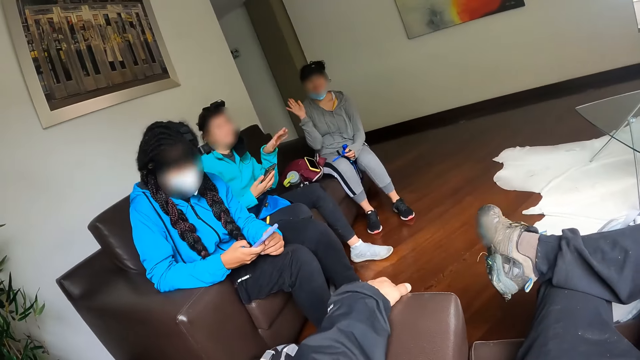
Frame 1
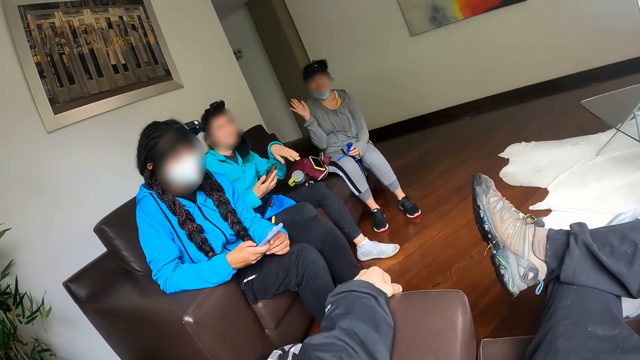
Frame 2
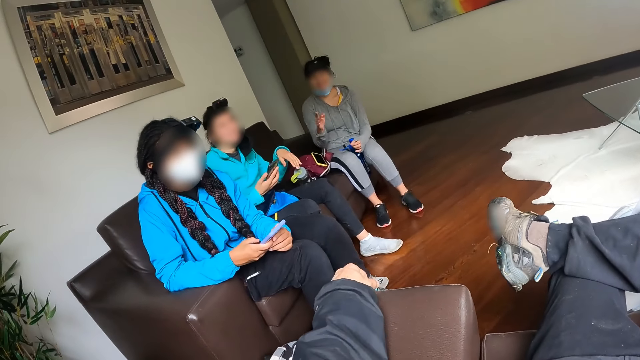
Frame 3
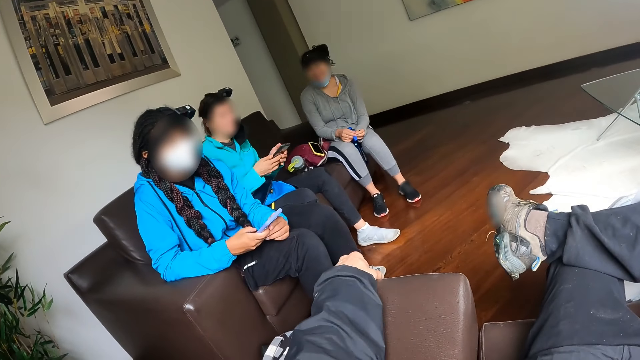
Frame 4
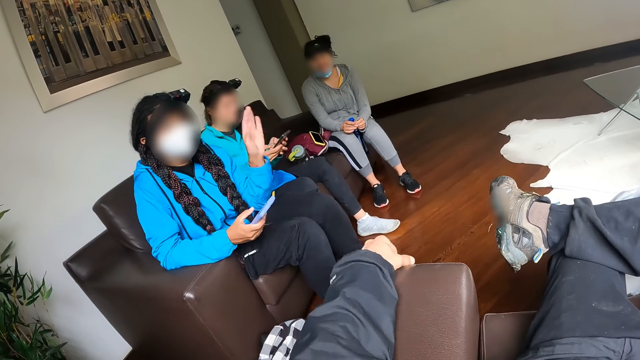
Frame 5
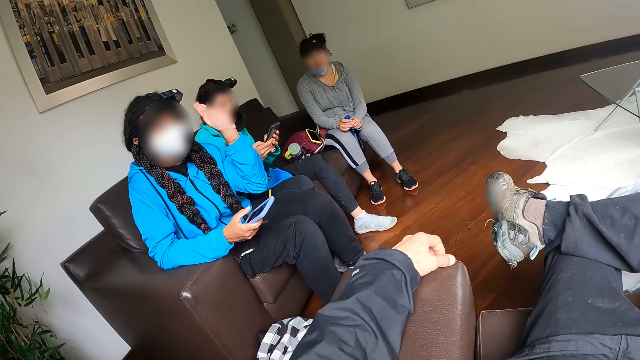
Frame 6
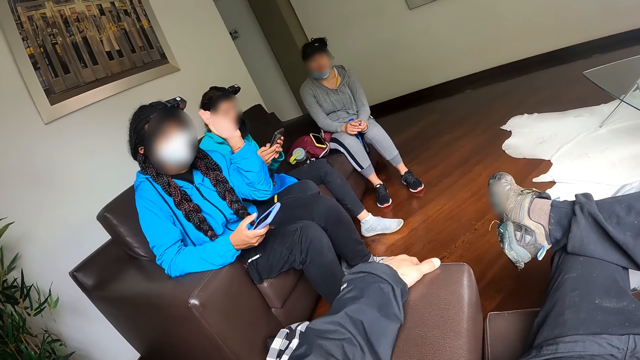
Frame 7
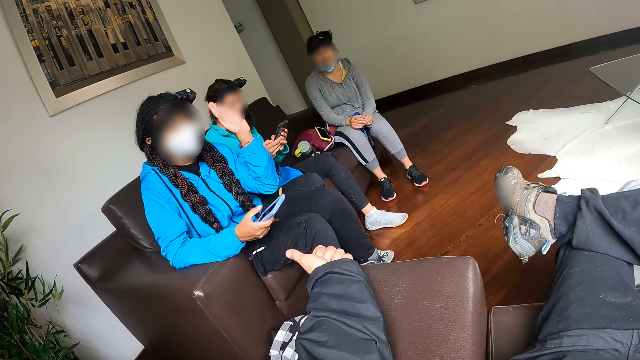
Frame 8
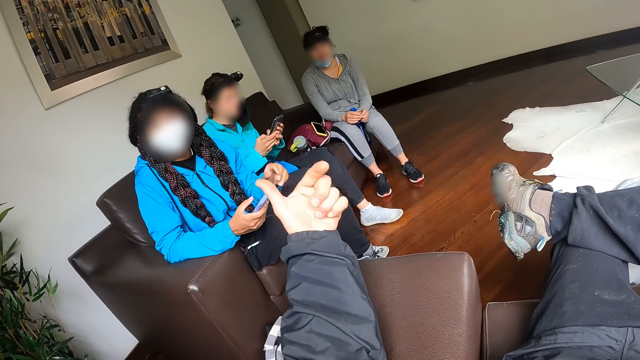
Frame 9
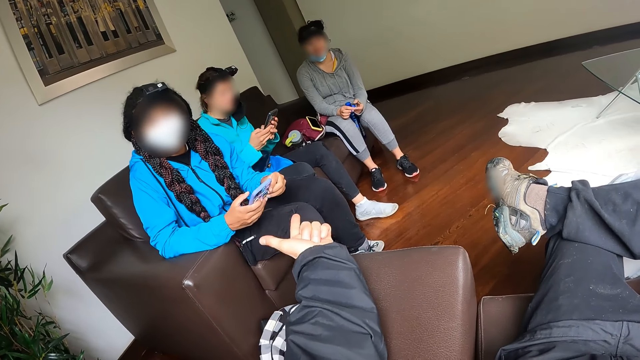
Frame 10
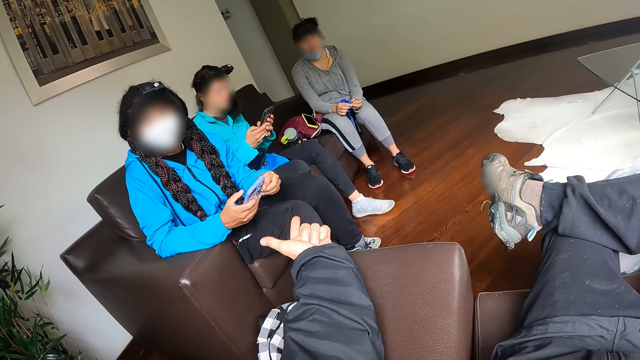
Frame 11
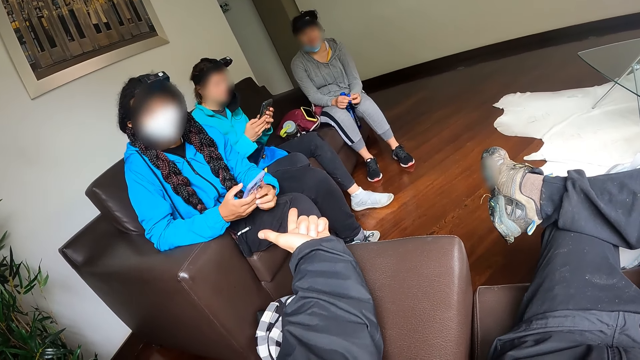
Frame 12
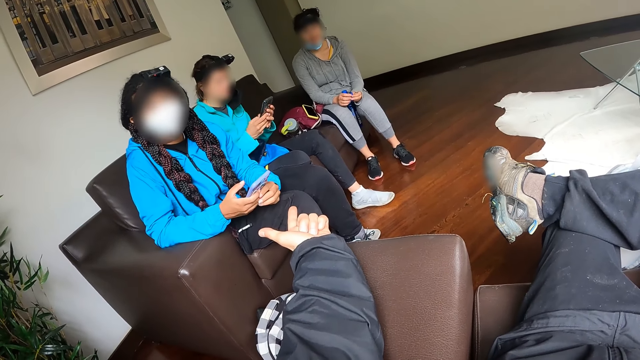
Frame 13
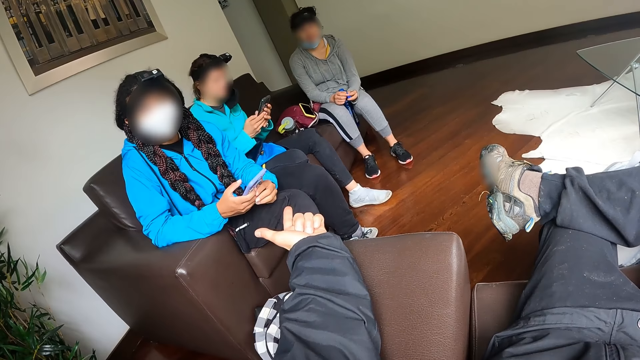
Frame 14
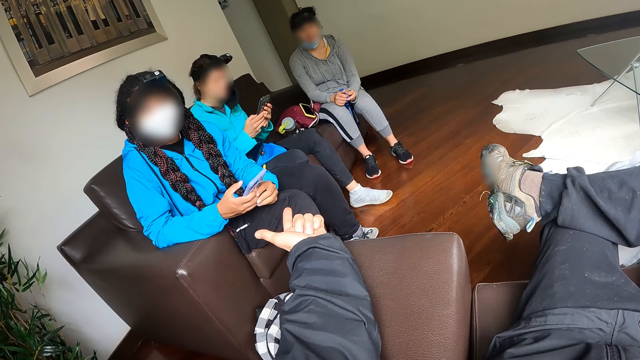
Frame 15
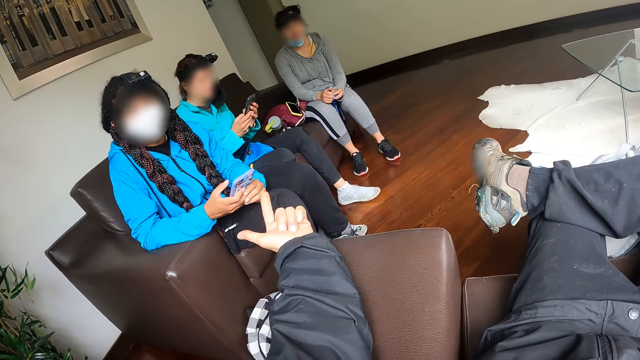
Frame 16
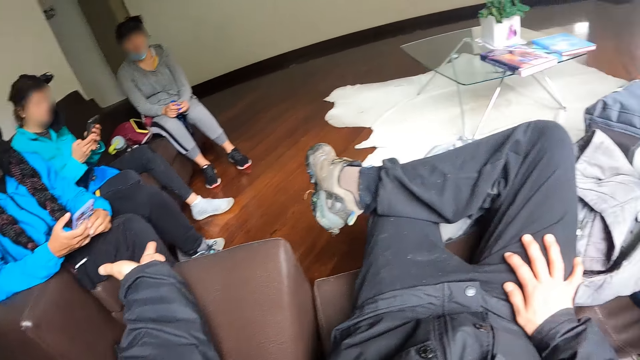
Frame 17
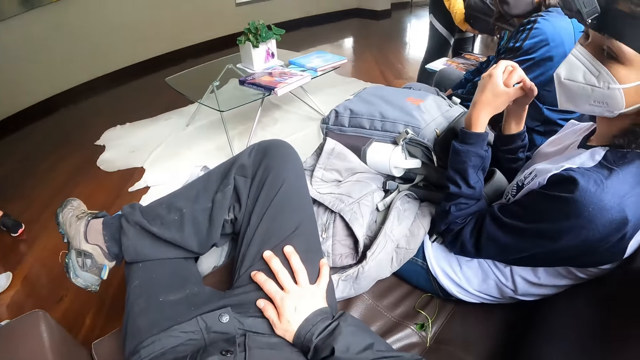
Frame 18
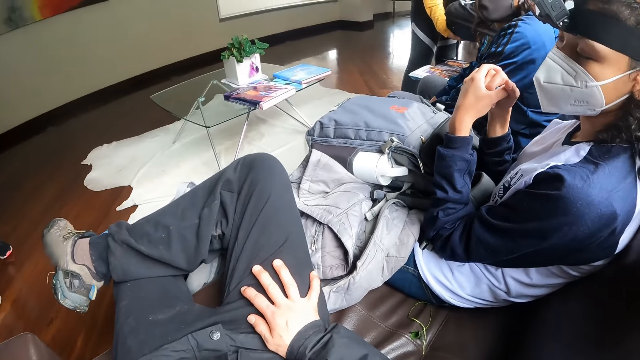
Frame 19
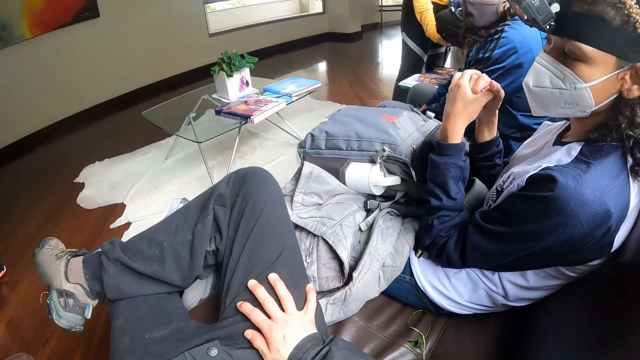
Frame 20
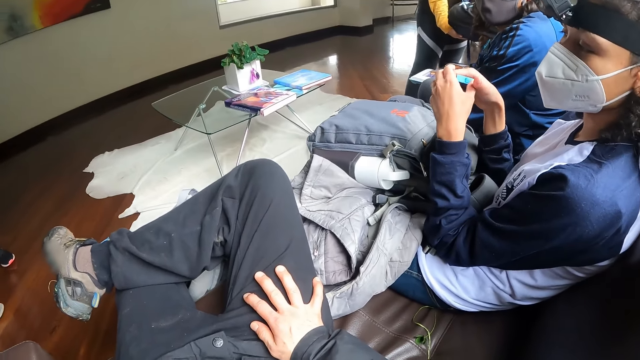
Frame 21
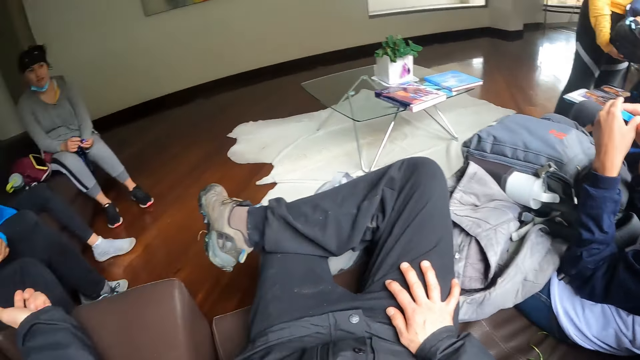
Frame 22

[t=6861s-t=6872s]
A person lifts a hand. Another person converses with the camera wearer. A third person lifts a hand. The camera wearer converses with the third person. A woman carries a bag with both hands. A fourth person converses with the camera wearer.

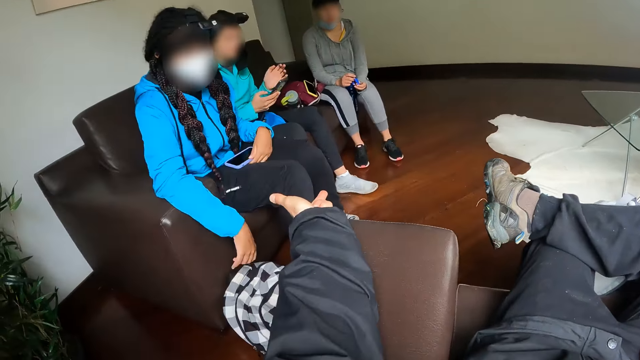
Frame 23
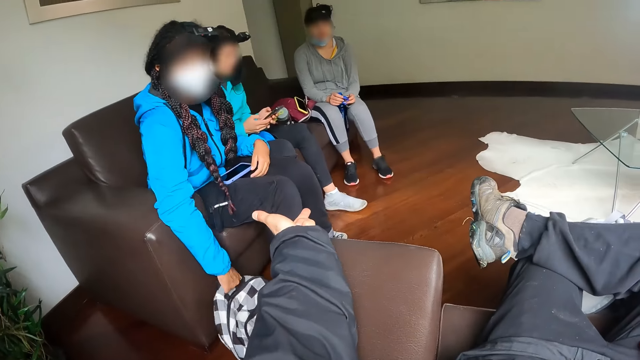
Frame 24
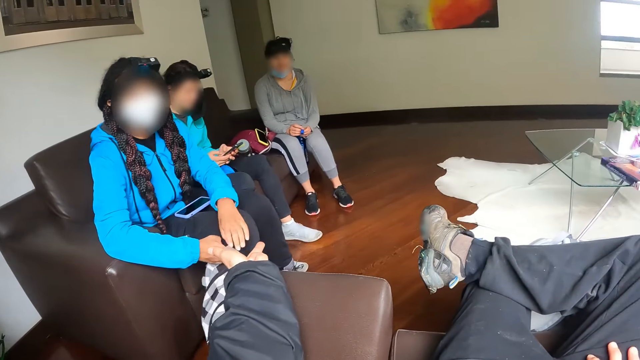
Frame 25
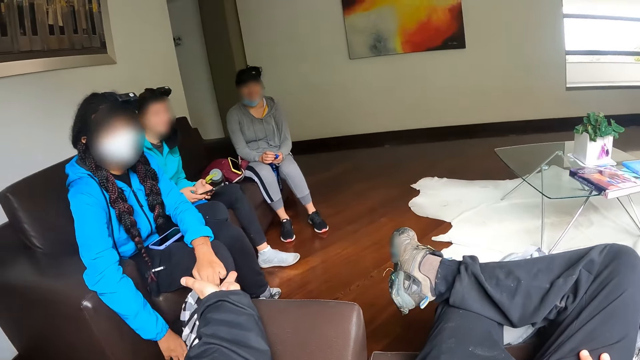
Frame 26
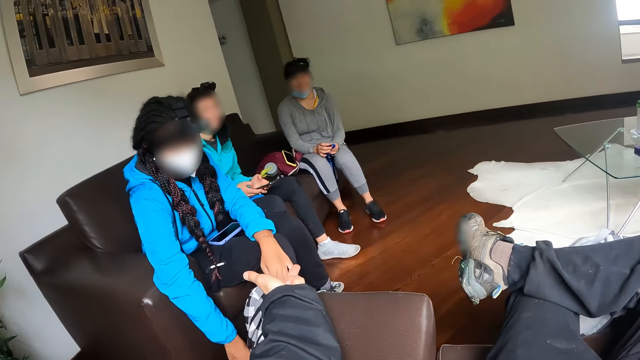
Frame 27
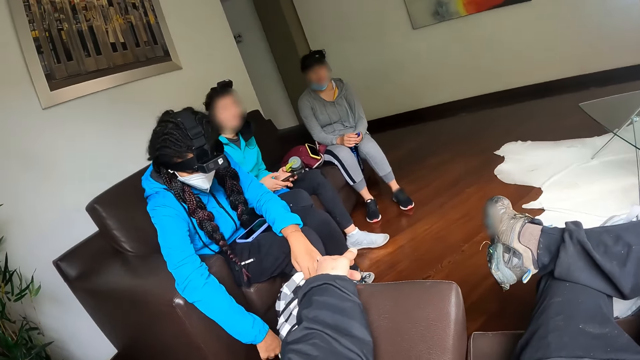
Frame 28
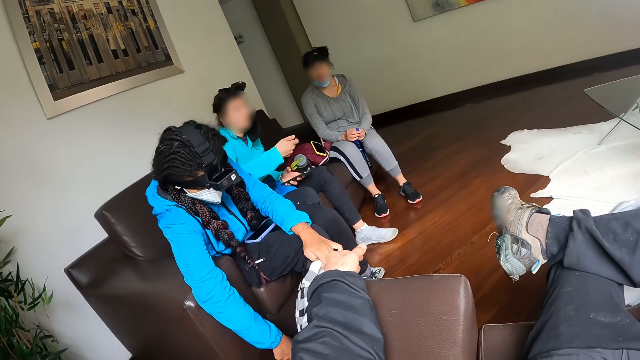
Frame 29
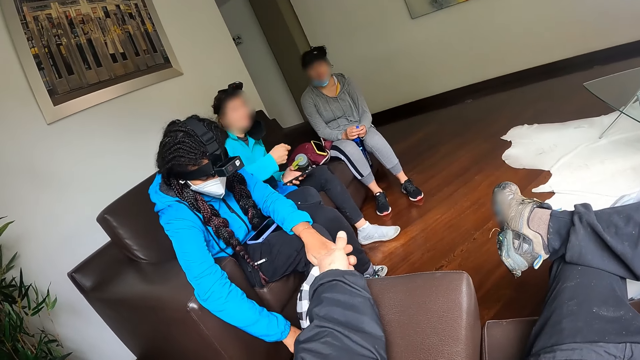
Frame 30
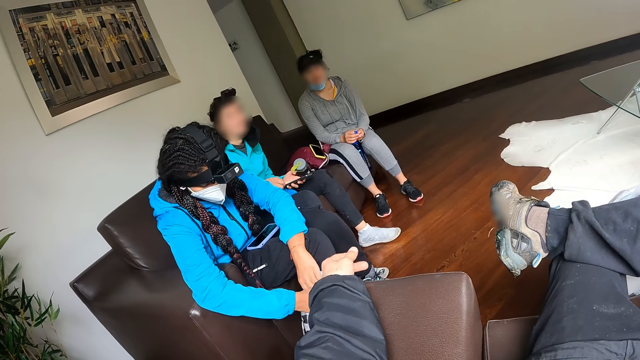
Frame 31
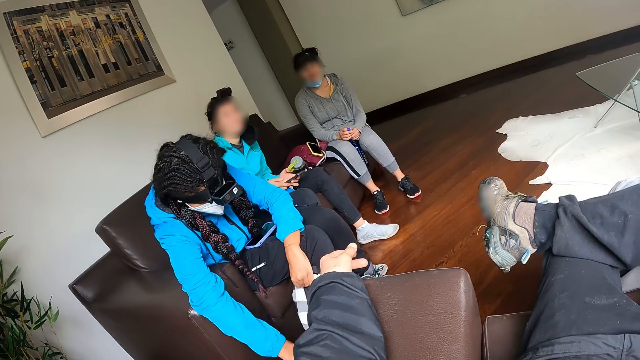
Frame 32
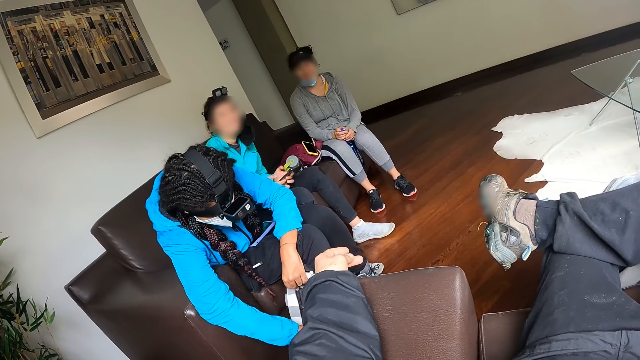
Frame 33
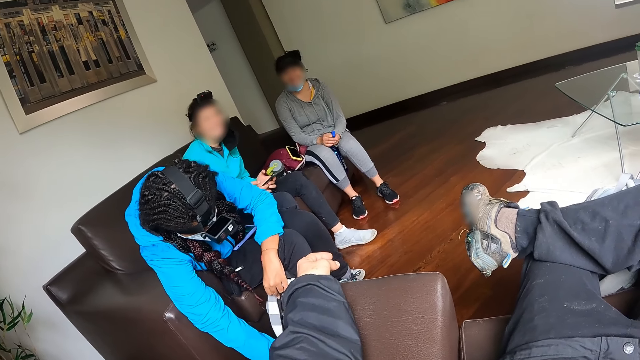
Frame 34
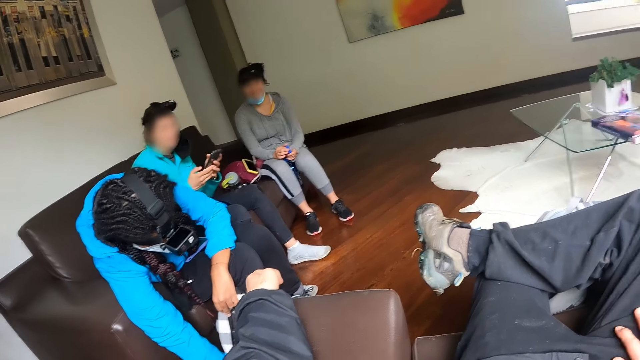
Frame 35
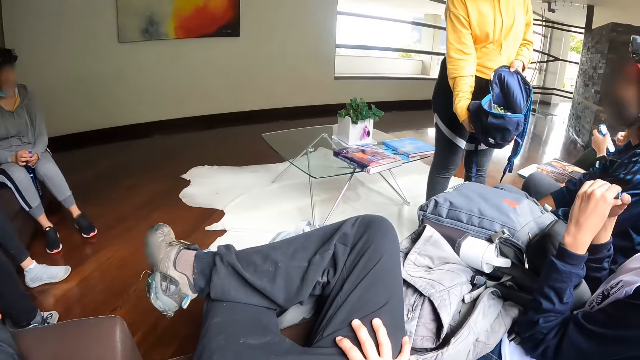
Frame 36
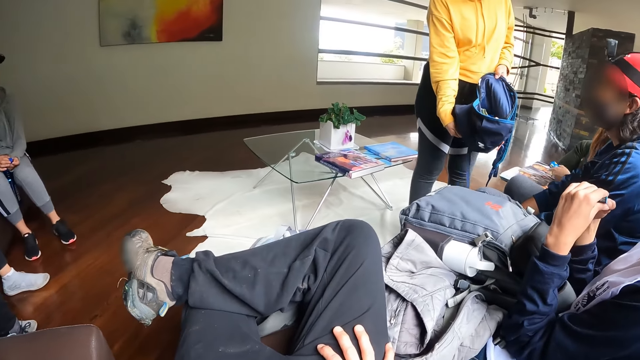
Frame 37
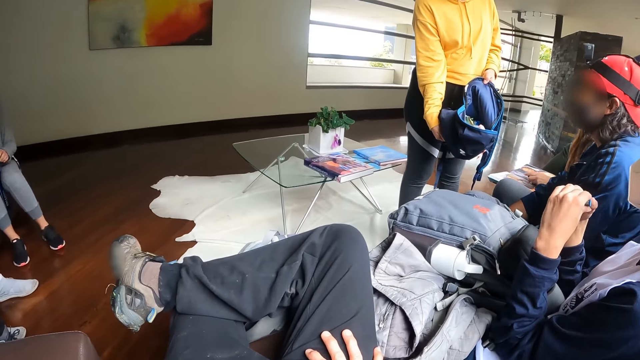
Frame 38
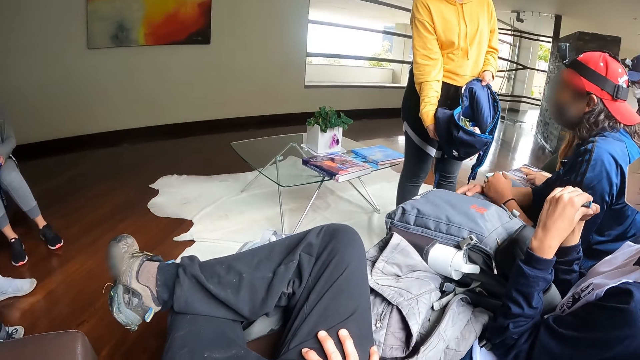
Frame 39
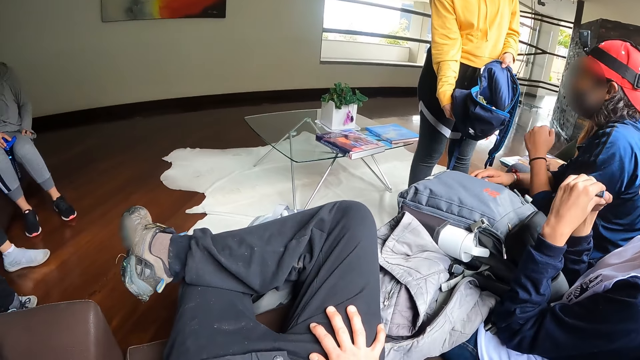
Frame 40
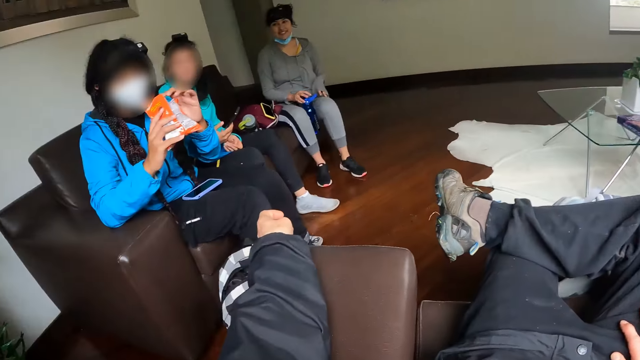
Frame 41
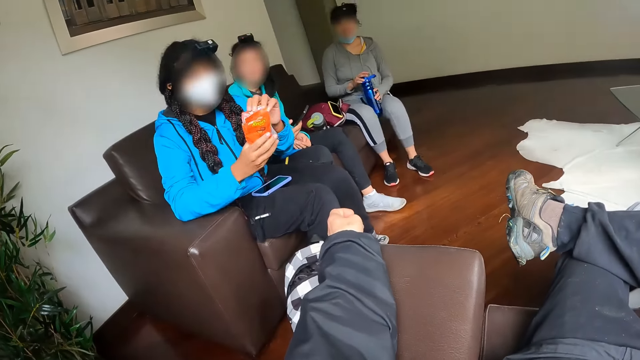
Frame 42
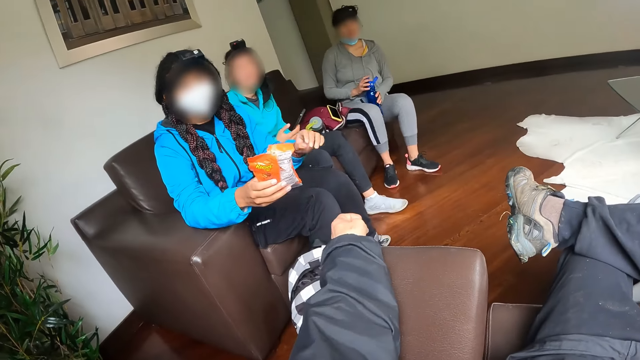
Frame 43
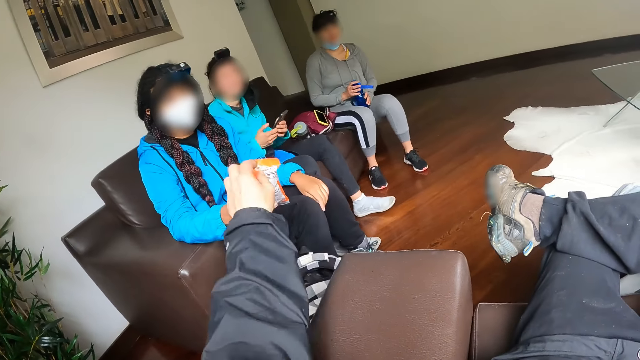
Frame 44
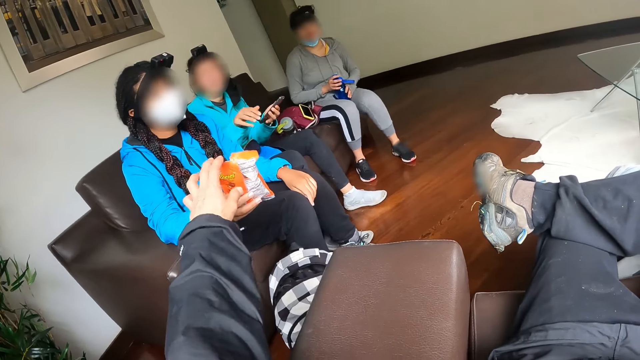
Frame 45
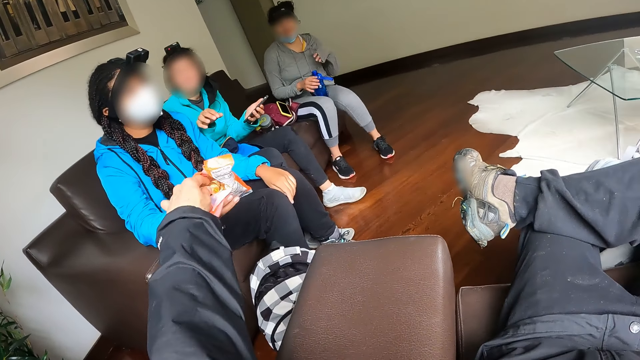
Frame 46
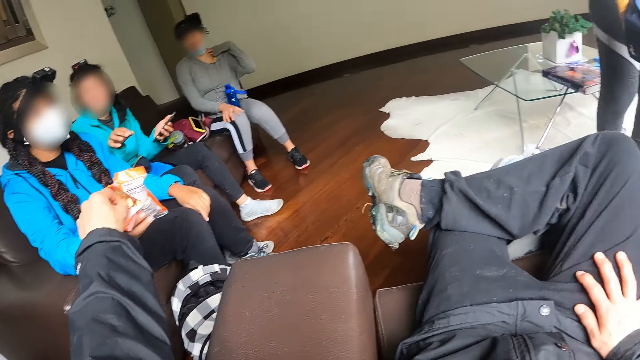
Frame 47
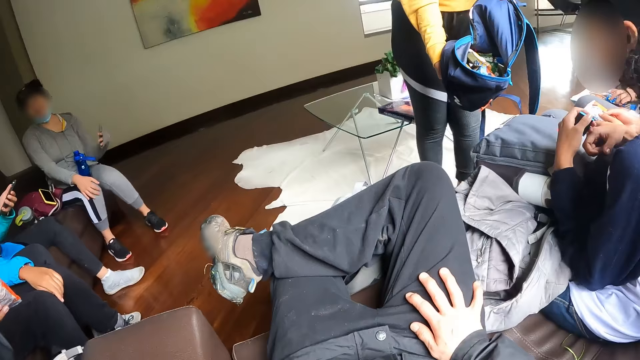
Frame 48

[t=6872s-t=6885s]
A woman moves a bag on the floor with her right hand. She opens the bag on the floor with her right hand. A person converses with the camera wearer. The camera wearer looks around. The woman hands a packet of biscuits. Another woman passes a phone from her right hand to her left hand. The camera wearer touches a bag of chips in the first woman's hands with his left hand.
